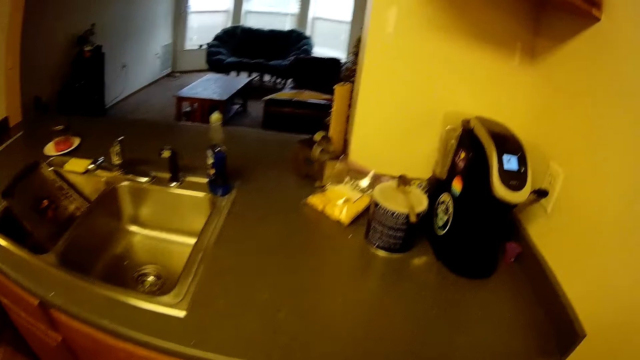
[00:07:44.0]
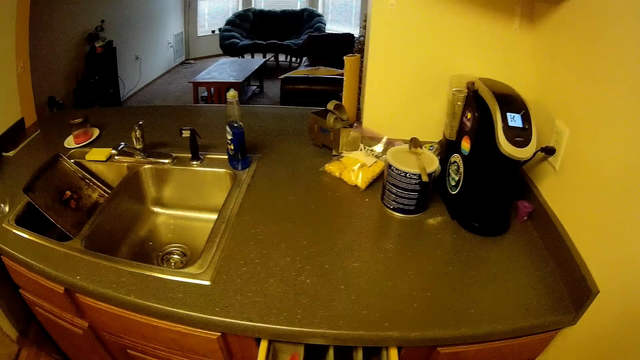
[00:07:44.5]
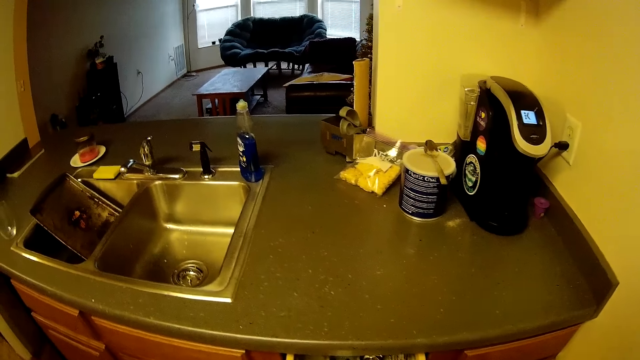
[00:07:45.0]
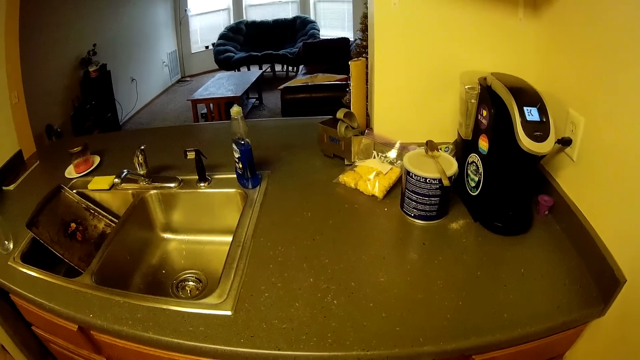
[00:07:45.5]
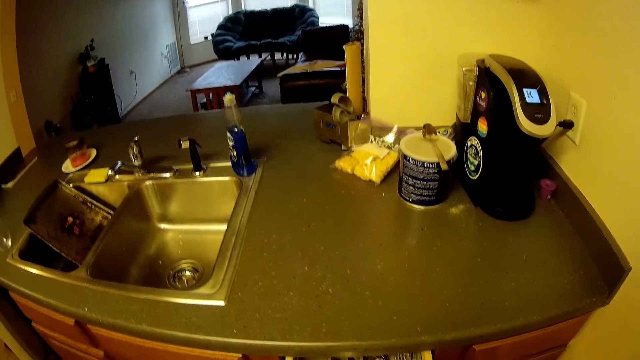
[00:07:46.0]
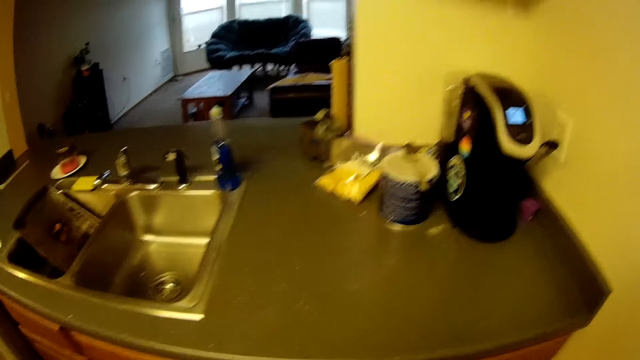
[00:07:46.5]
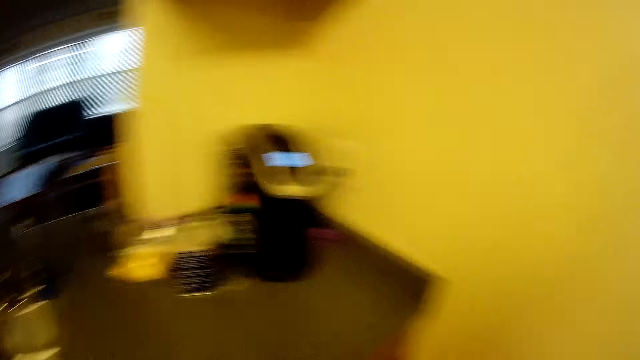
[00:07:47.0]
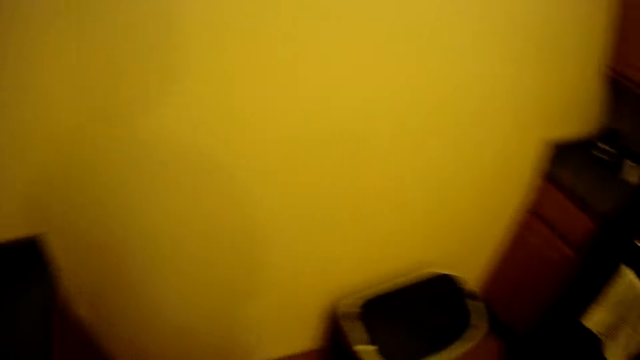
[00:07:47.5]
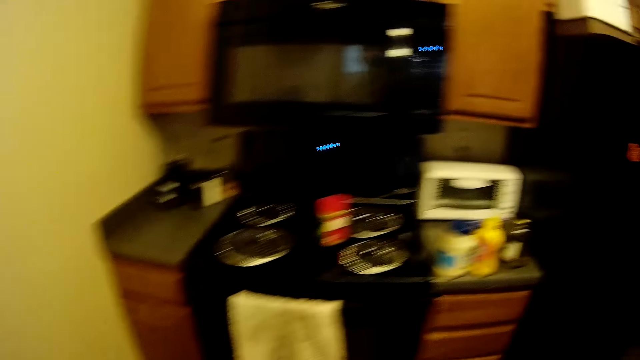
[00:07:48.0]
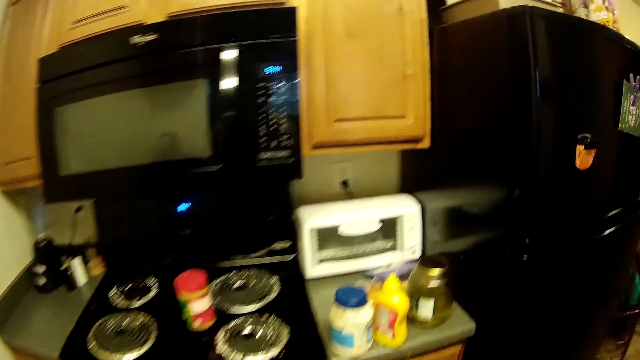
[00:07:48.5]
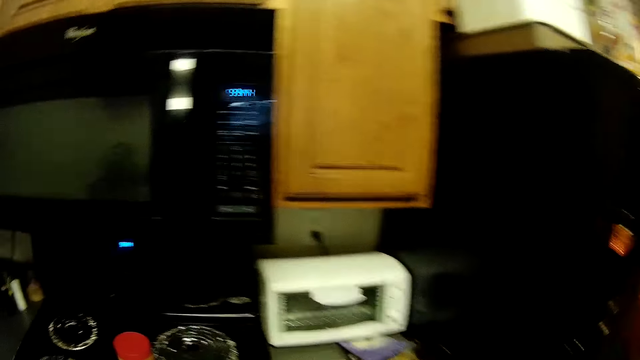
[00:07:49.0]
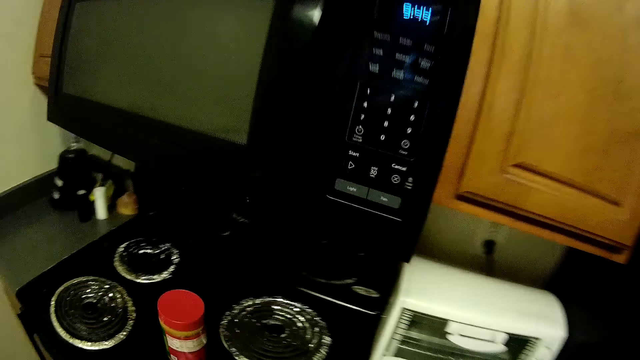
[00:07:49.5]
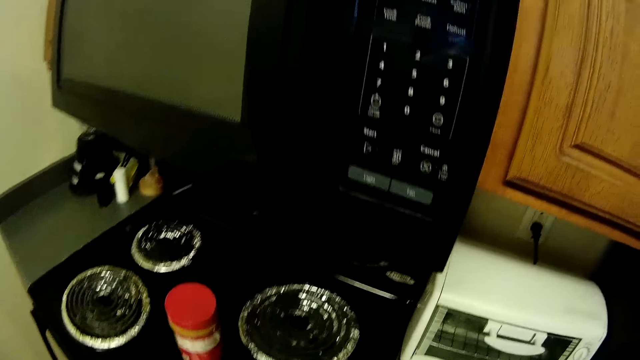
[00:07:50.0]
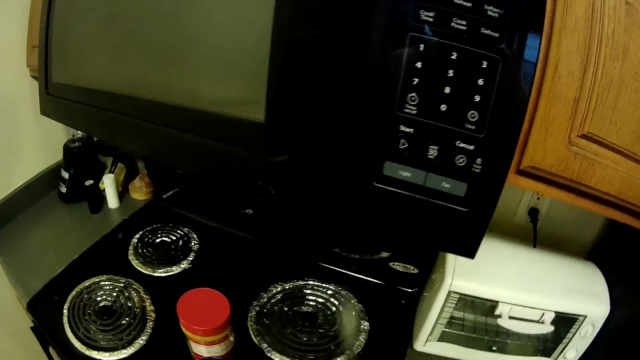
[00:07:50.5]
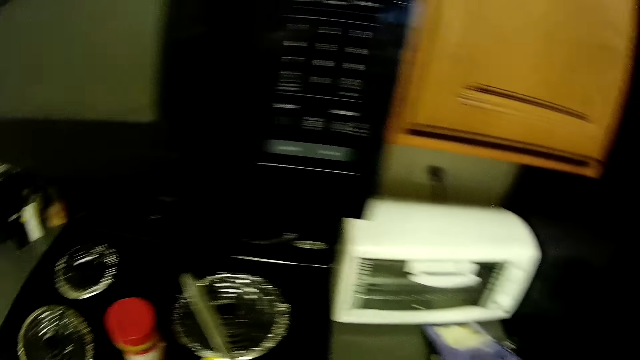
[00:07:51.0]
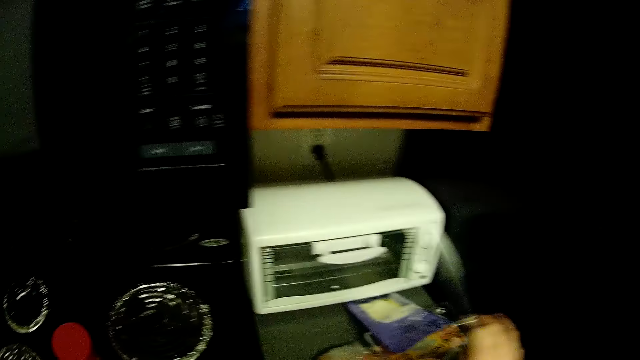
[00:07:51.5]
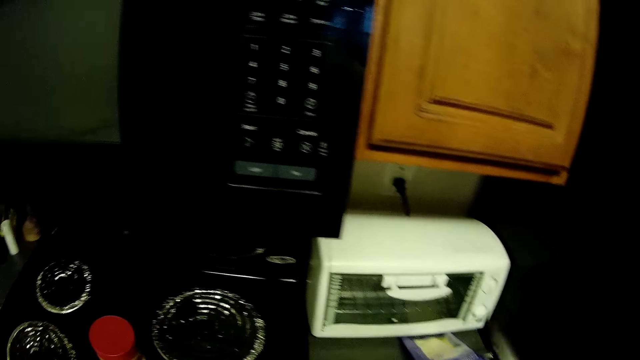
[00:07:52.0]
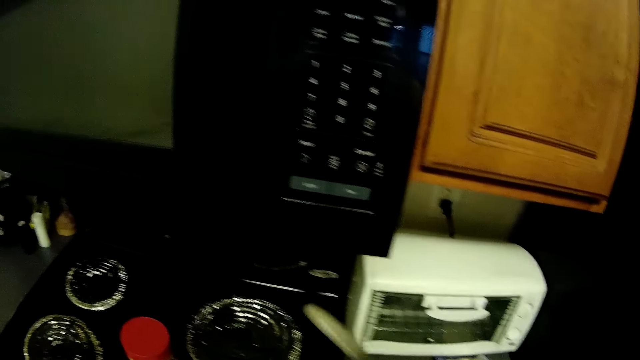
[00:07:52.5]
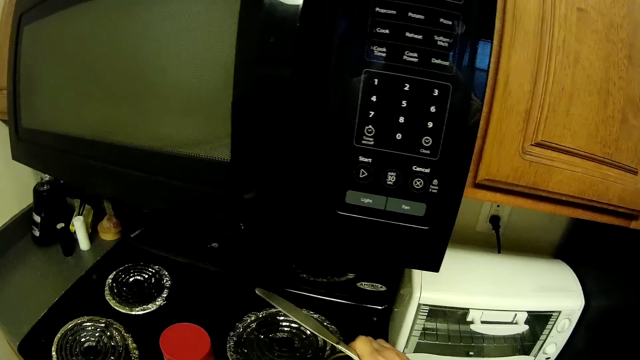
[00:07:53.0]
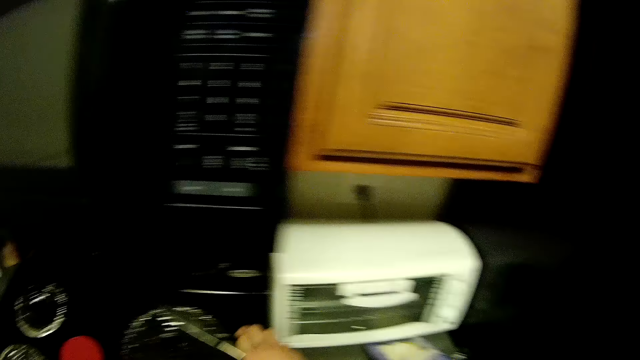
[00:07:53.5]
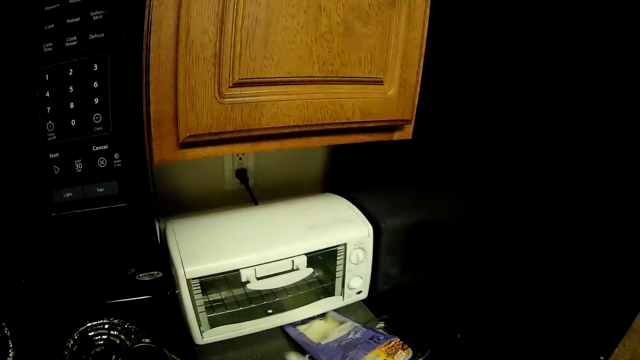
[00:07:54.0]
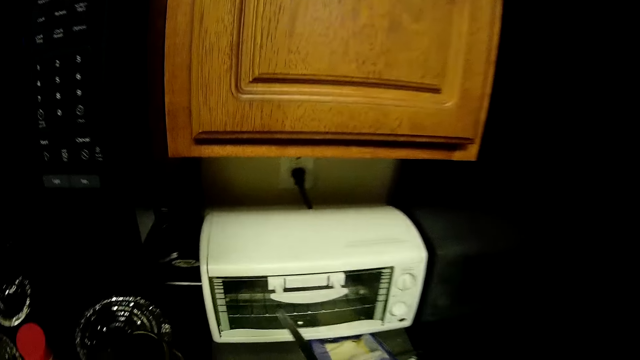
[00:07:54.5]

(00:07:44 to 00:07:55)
The camera wearer stares at the sink. They turn in the other direction away from the kitchen sink. They pick a knife from the kitchen slab. They untie the bread nylon. They pick the knife.

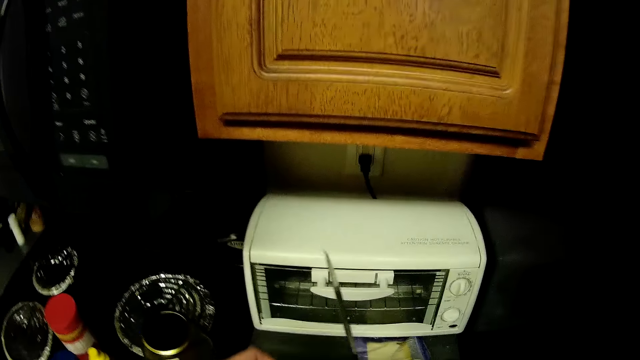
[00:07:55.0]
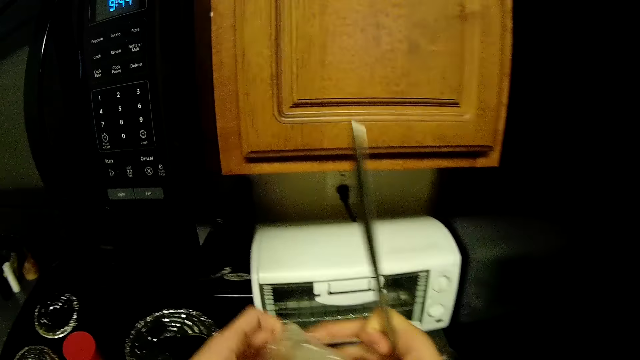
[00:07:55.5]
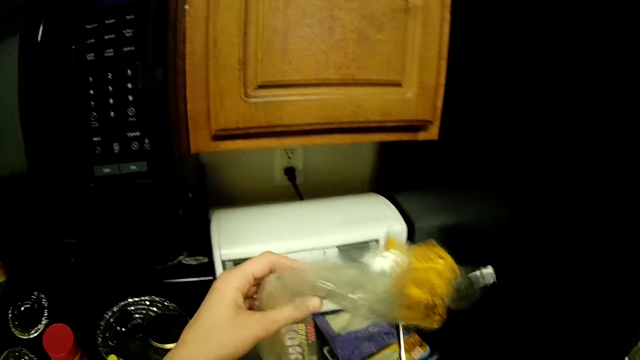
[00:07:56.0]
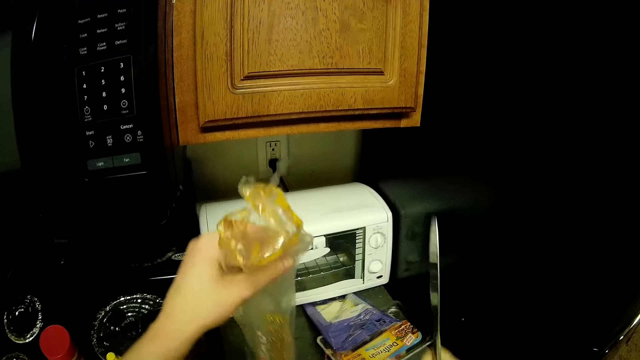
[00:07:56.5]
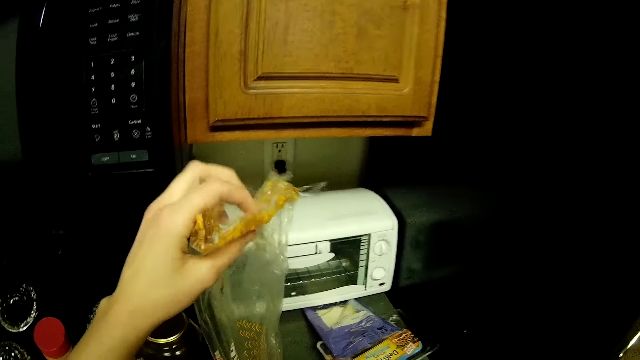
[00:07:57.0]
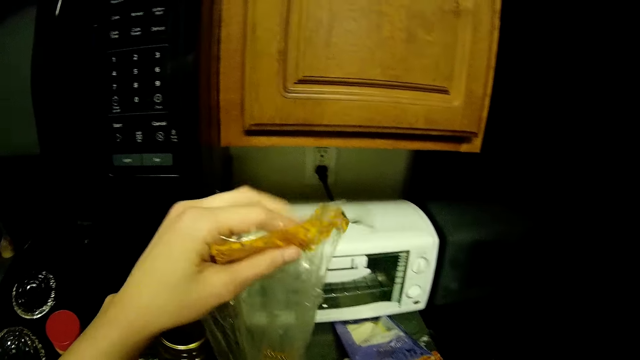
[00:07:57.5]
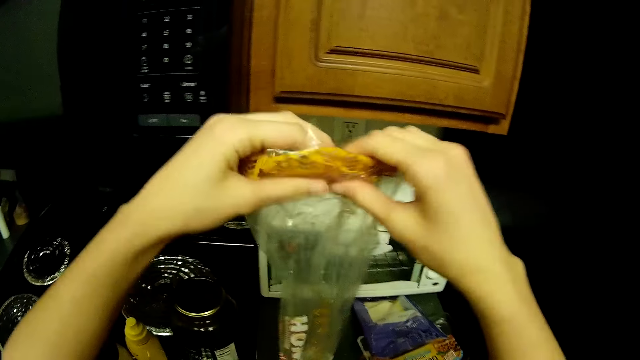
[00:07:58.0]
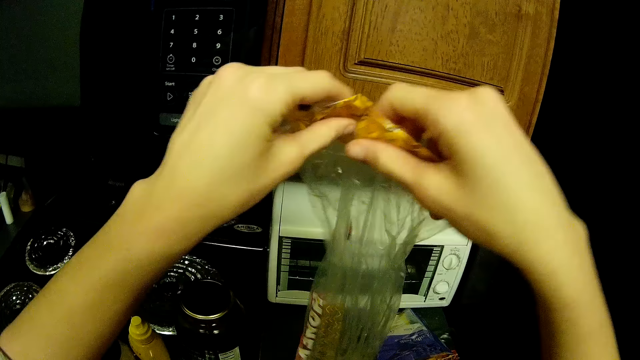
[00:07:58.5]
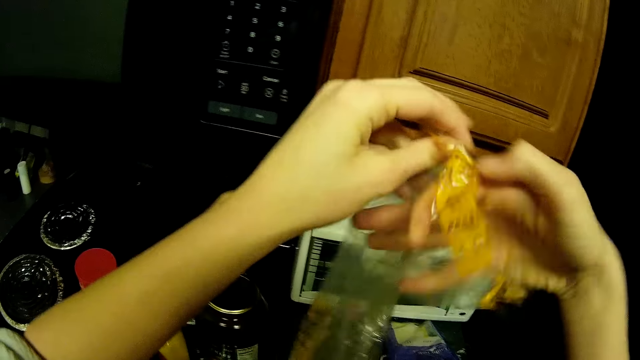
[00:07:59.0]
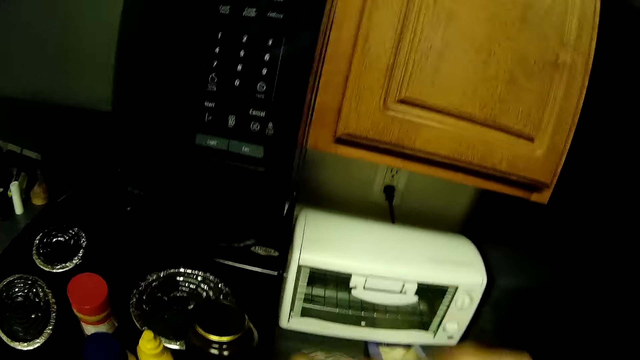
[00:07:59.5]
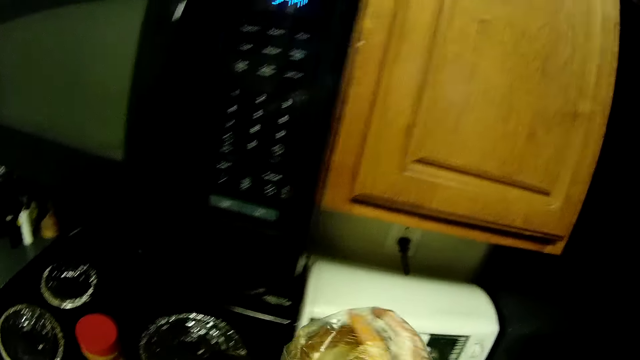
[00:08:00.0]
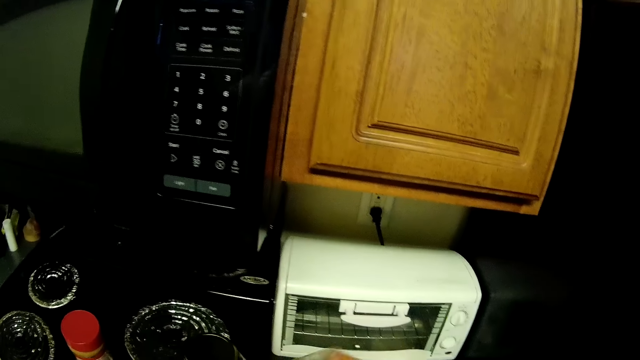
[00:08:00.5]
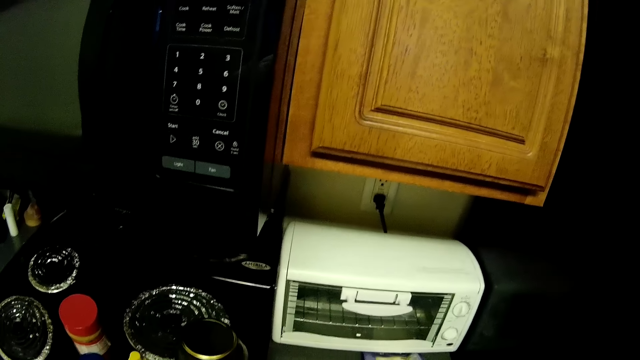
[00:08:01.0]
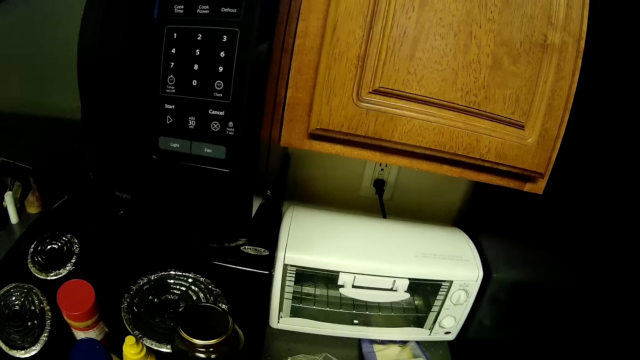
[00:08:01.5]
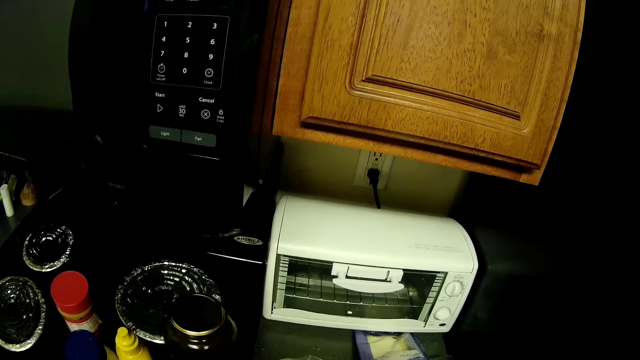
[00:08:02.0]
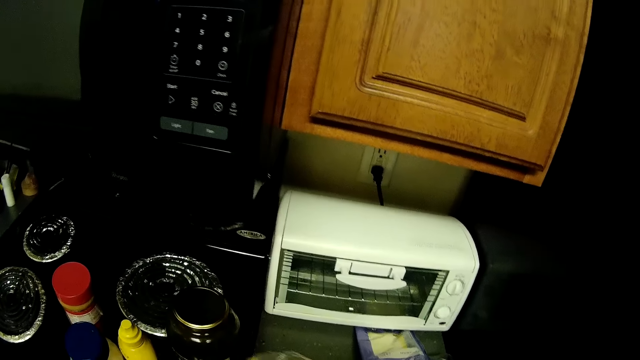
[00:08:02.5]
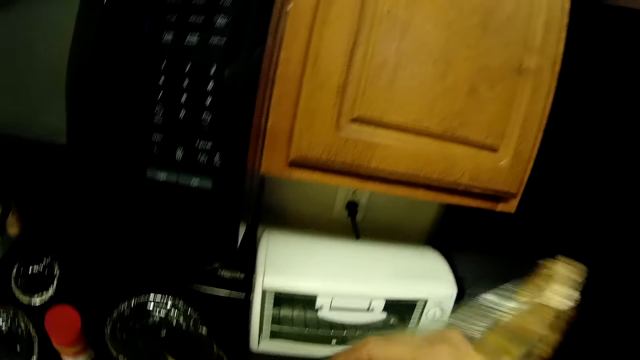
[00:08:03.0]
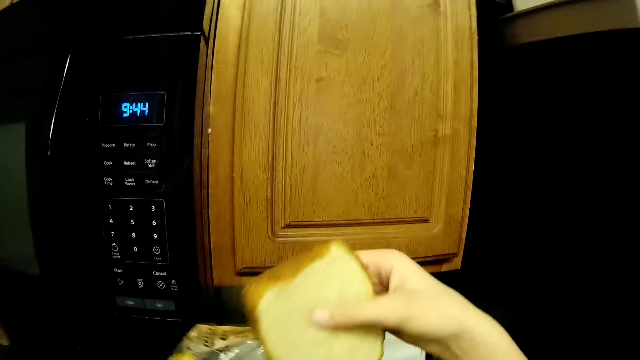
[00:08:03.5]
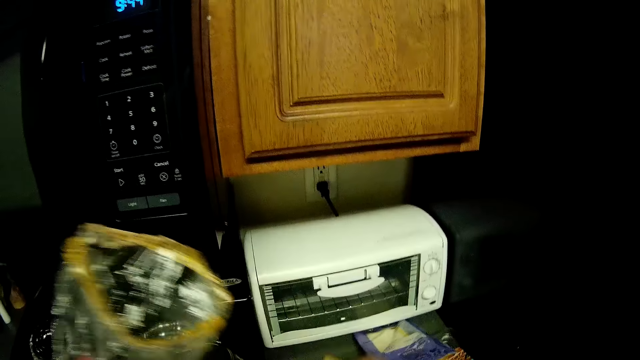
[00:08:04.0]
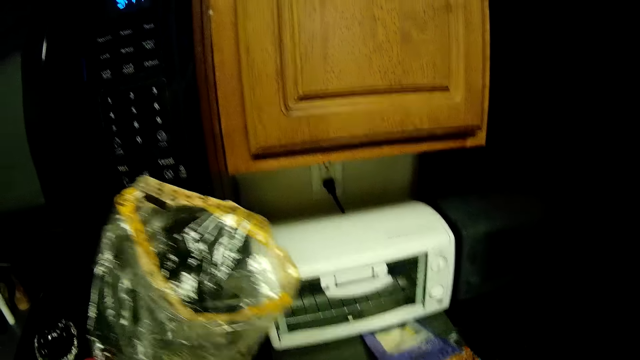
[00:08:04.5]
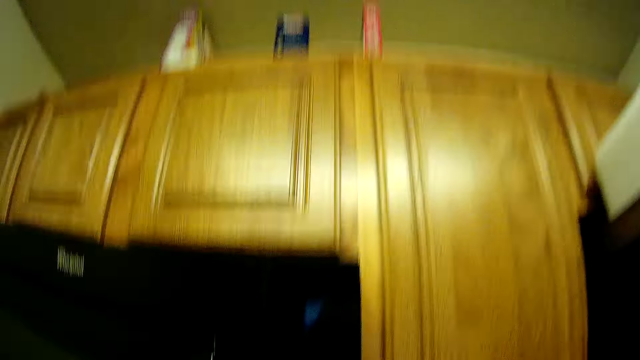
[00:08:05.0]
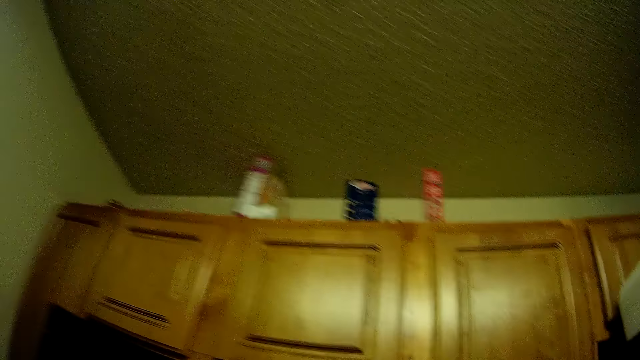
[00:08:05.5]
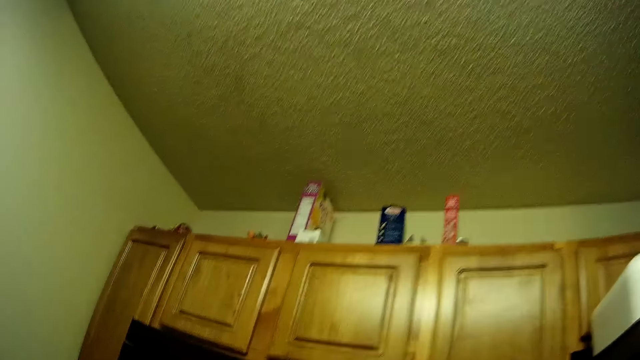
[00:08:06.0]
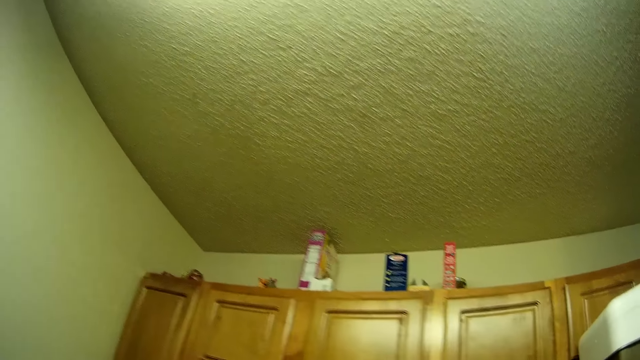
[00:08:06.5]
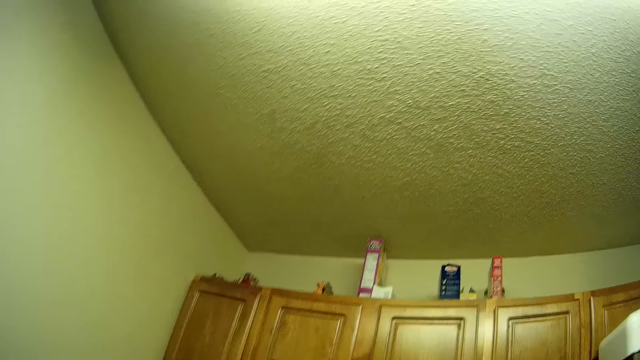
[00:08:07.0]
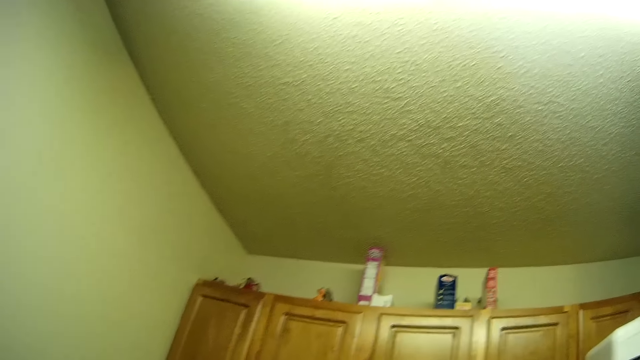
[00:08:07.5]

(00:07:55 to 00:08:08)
The camera wearer drops the knife on the kitchen slab. They open up the paper on the kitchen top. They take bread from the nylon. They pick the bread from the paper. They look at the top of the kitchen cabinet.
